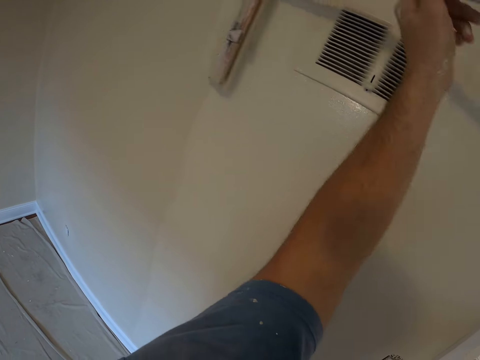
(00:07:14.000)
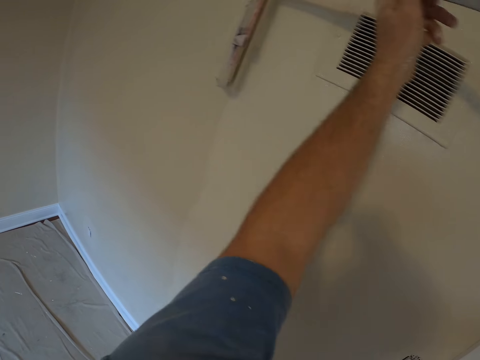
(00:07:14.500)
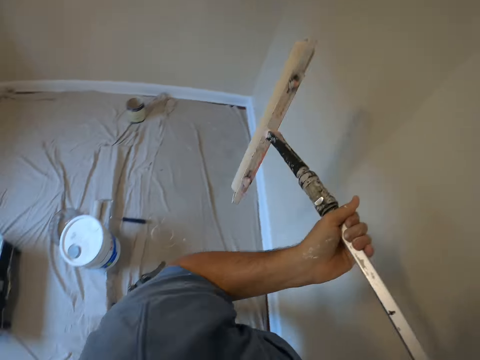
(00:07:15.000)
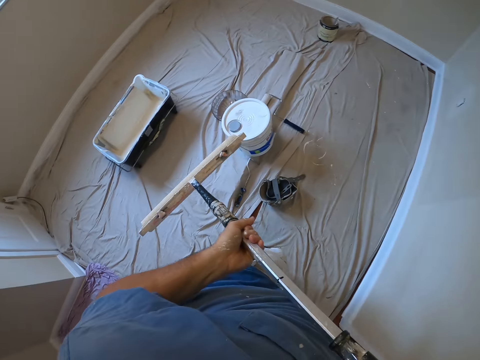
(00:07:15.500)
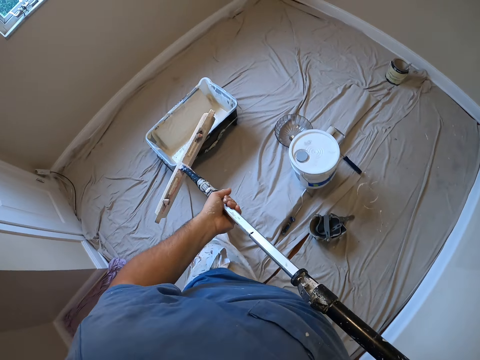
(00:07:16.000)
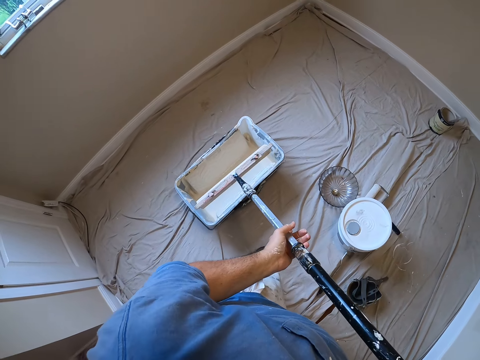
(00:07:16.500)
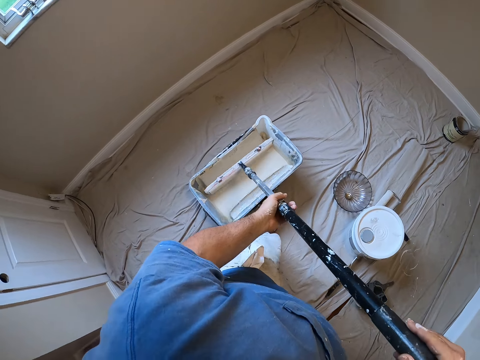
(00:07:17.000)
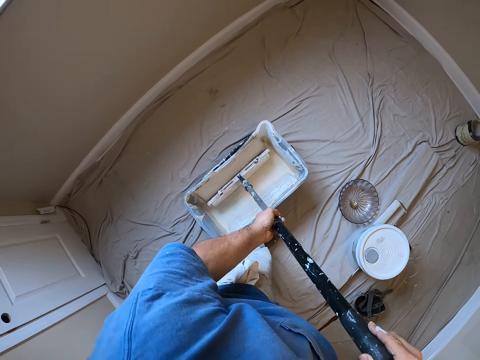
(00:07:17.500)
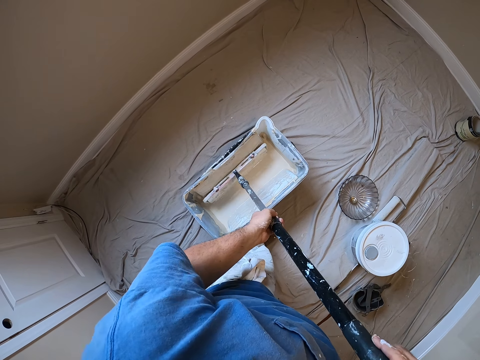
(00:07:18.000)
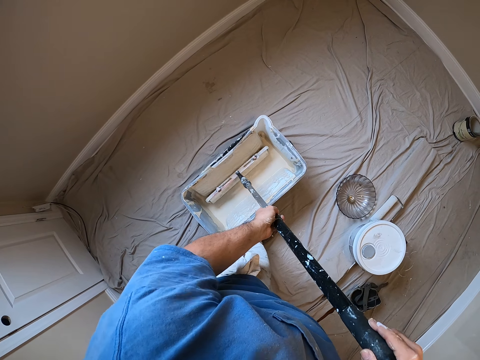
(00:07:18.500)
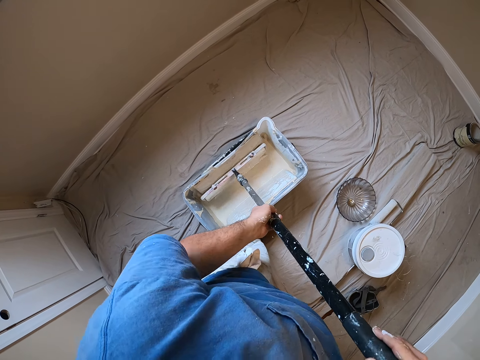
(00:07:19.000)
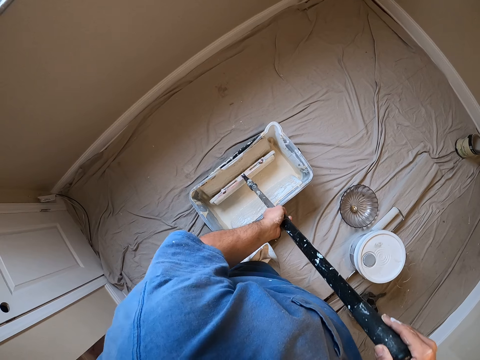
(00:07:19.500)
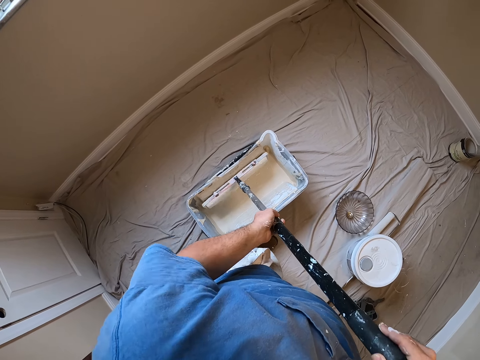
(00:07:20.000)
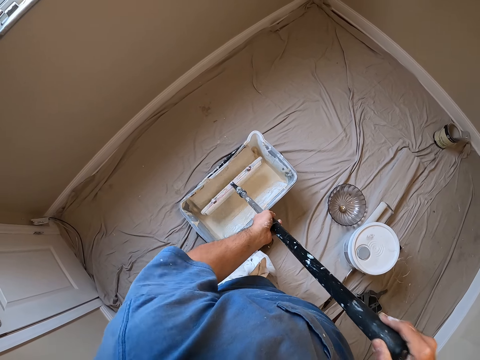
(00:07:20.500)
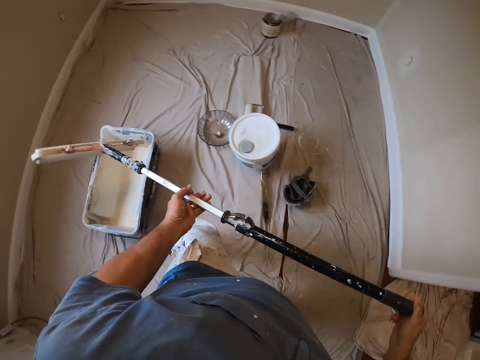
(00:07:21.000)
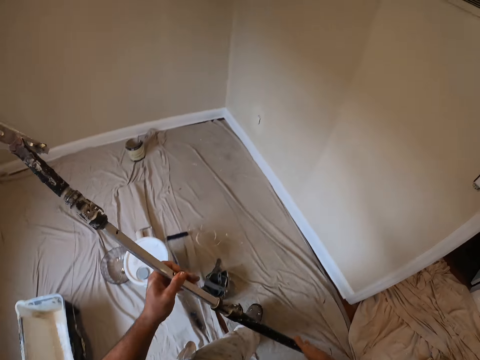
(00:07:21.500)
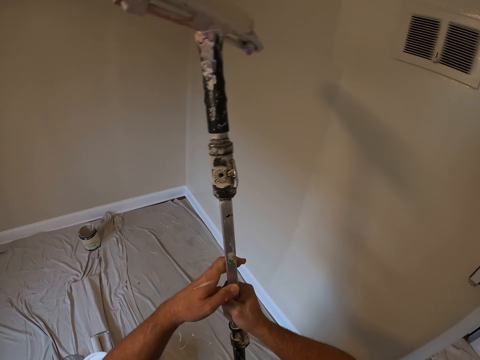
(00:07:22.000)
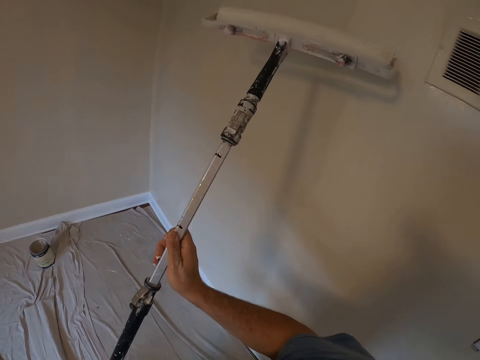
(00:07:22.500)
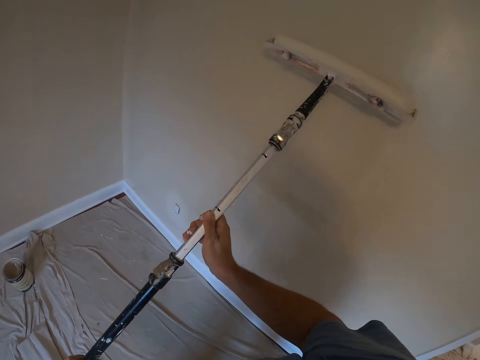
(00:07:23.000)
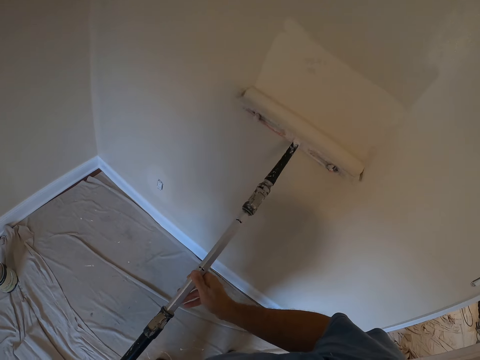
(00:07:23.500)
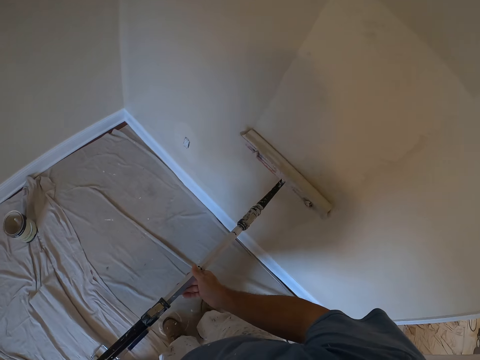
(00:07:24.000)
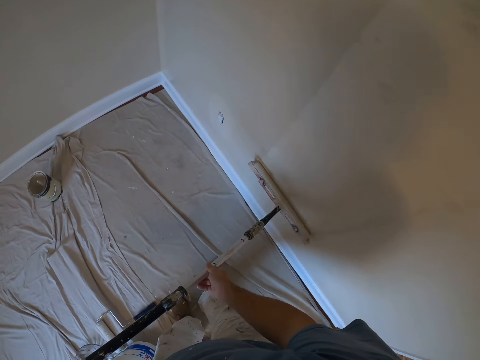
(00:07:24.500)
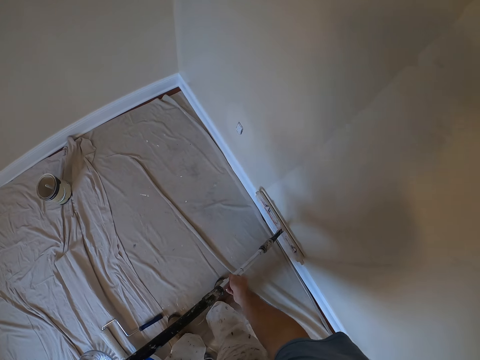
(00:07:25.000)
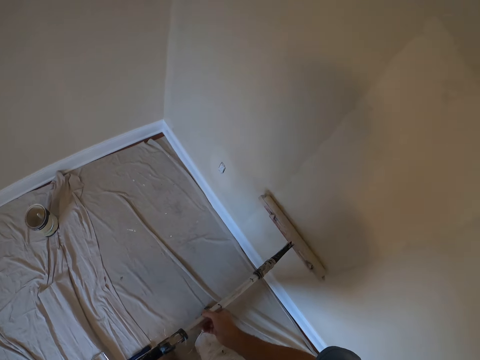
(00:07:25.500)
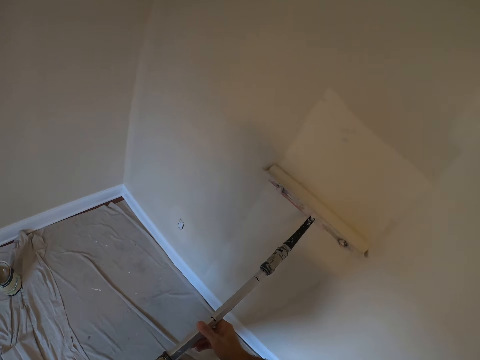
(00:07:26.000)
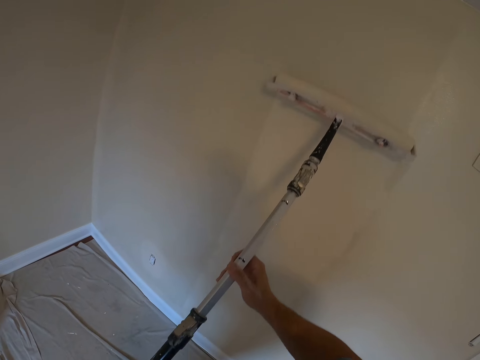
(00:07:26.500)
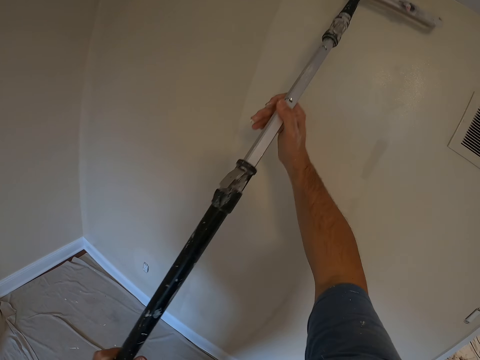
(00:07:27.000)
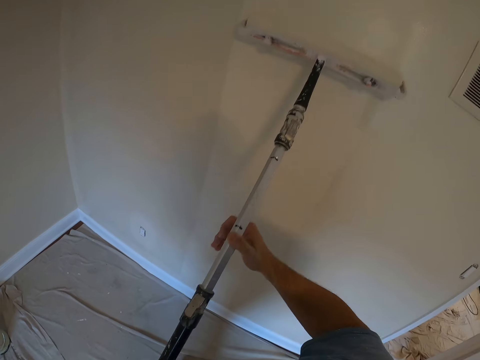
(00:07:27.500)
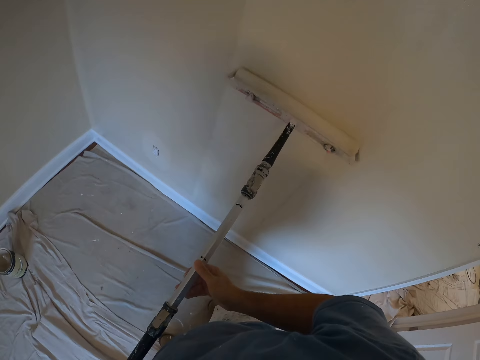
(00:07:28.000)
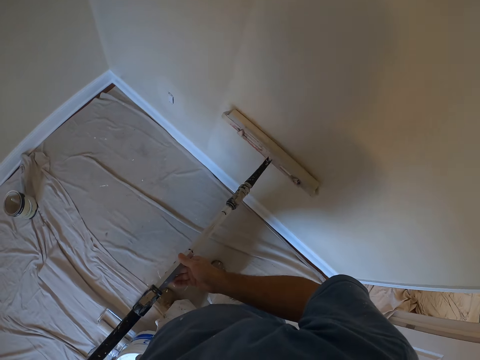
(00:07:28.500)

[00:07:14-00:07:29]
The camera wearer dips the paint roller into the square container of paint on the floor. He continues painting the wall with the paint roller in his hands.

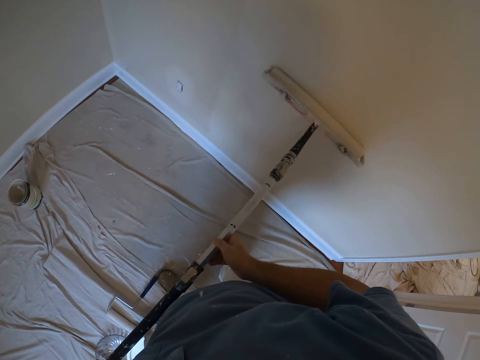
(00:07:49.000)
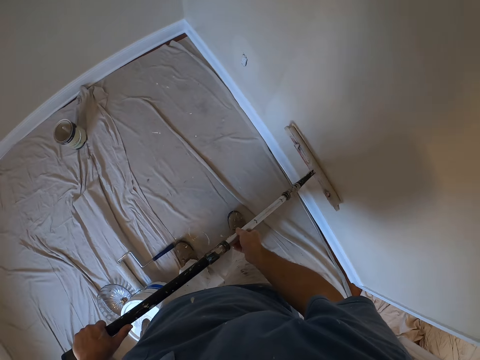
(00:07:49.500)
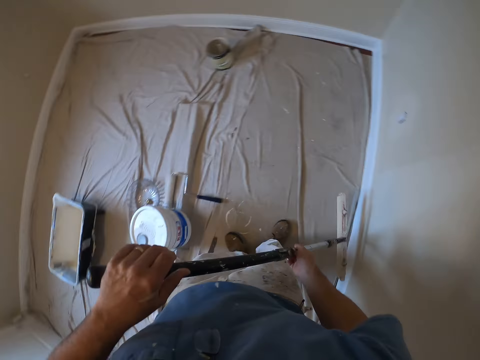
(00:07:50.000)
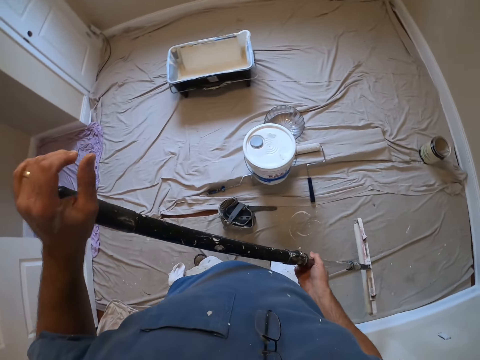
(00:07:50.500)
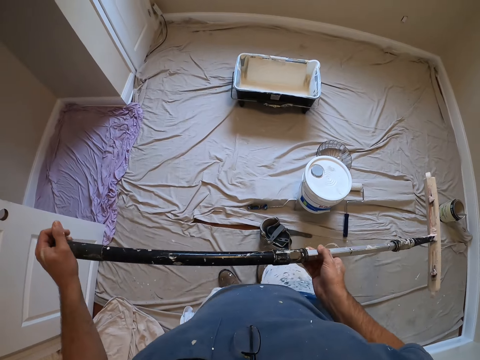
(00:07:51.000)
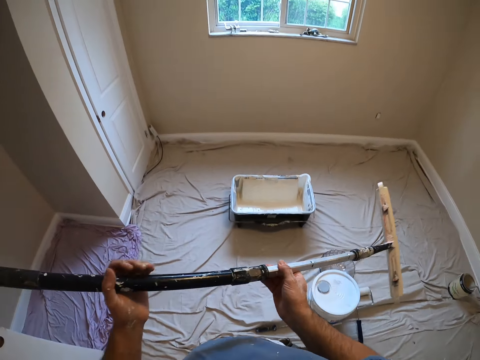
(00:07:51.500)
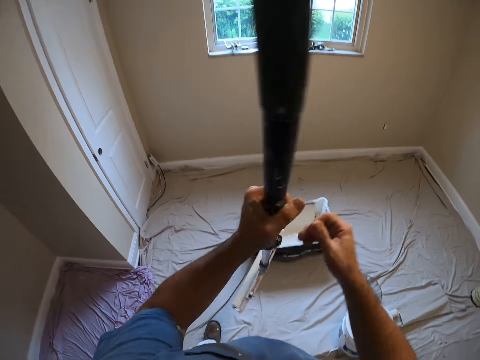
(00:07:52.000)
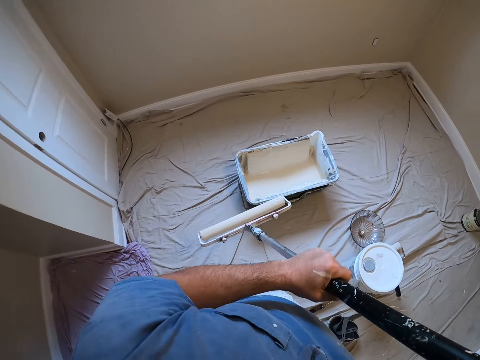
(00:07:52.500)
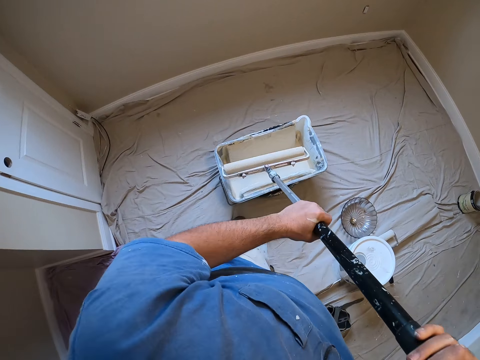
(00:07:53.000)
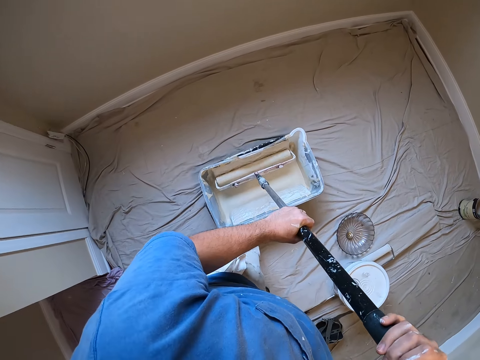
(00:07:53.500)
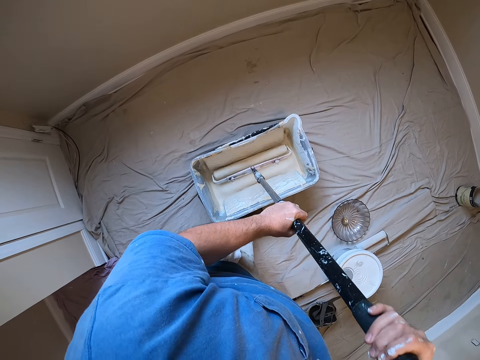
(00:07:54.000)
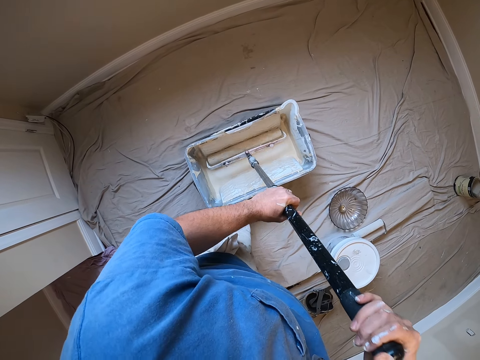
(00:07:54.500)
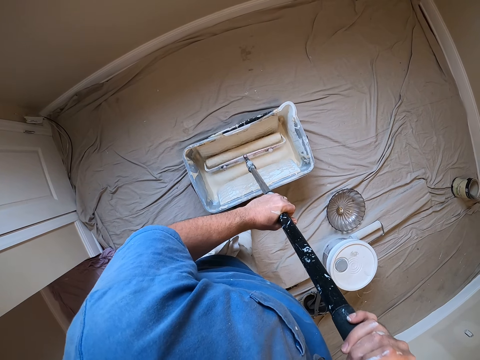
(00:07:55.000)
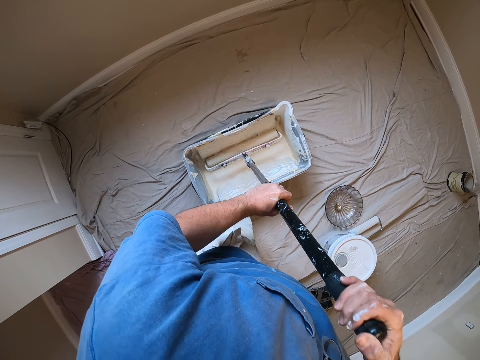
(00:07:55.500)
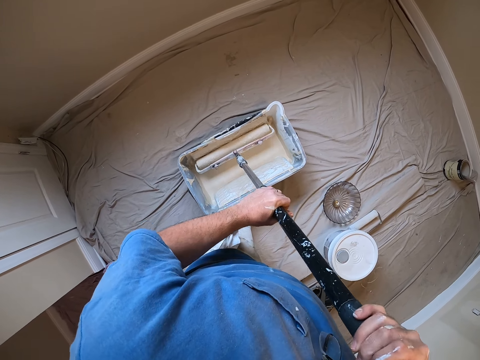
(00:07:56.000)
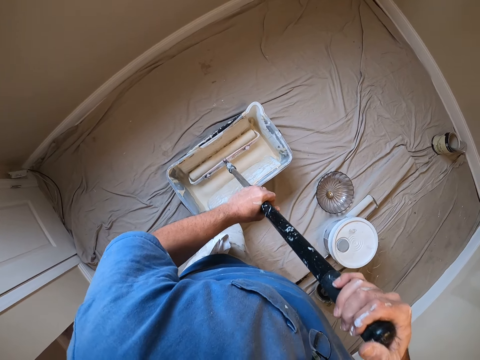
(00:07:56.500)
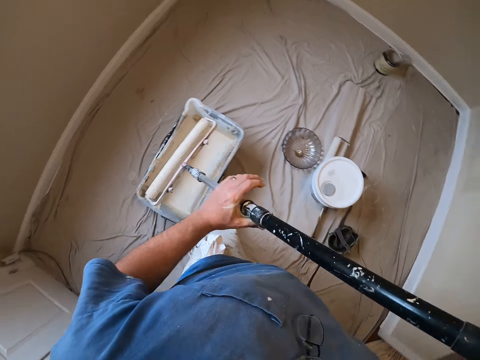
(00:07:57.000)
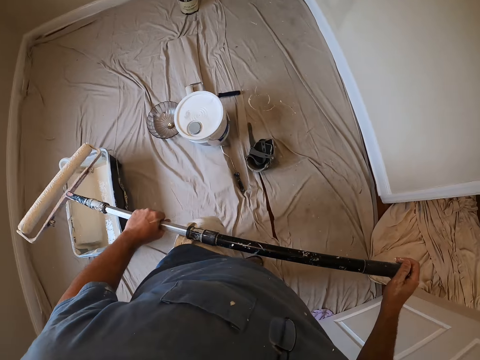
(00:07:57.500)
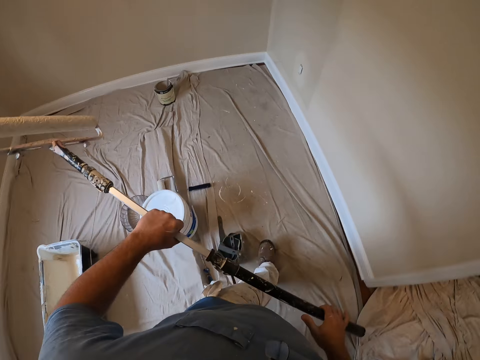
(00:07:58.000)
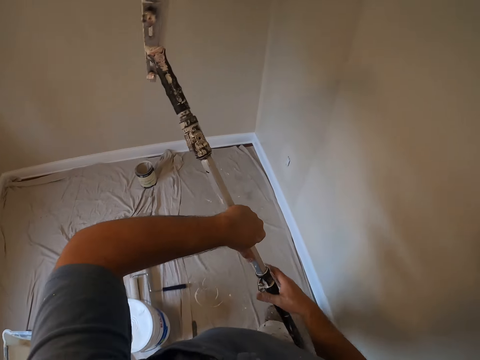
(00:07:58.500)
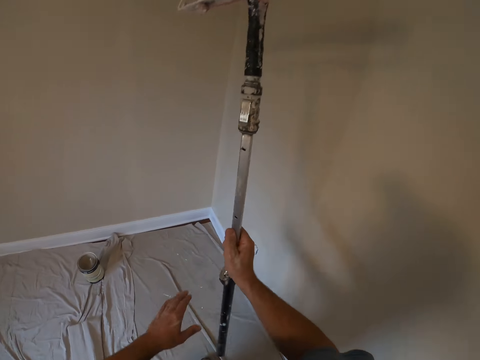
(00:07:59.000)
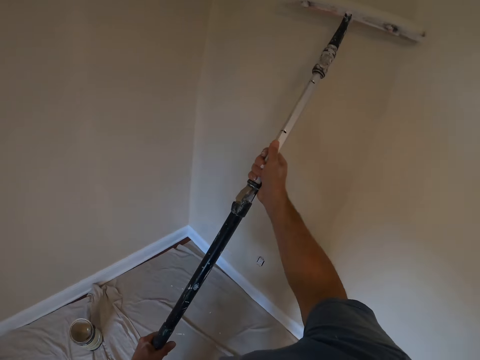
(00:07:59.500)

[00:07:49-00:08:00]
The camera wearer turns around. They walk towards the square container of paint on the floor. They dip the paint roller into the square container of paint on the floor. They walk towards the wall.
